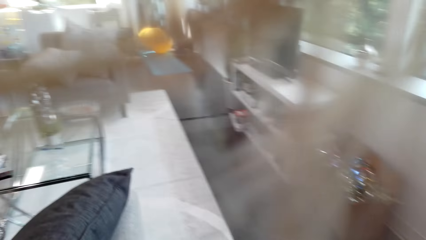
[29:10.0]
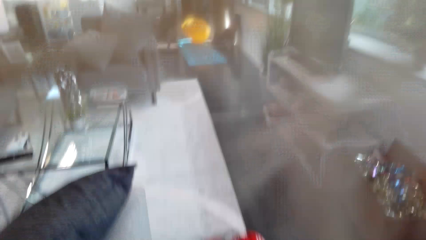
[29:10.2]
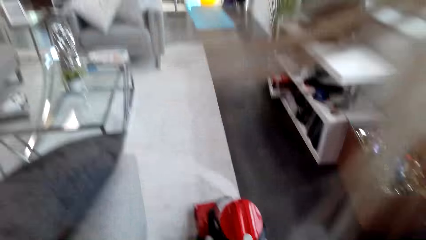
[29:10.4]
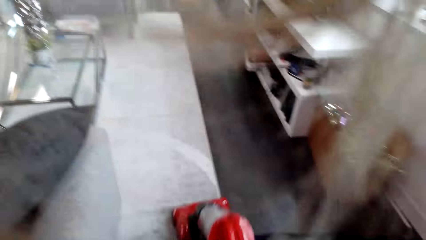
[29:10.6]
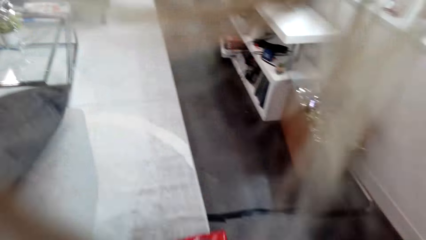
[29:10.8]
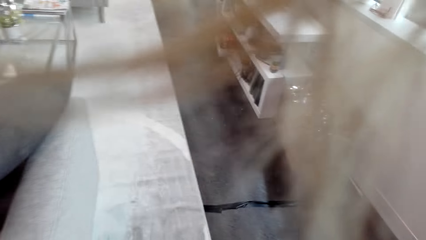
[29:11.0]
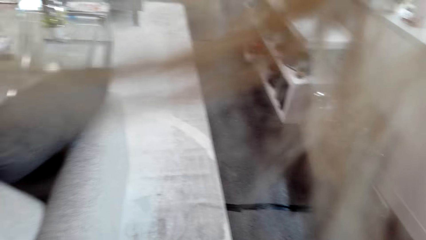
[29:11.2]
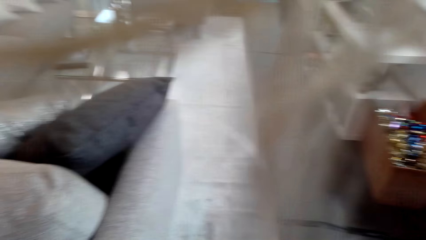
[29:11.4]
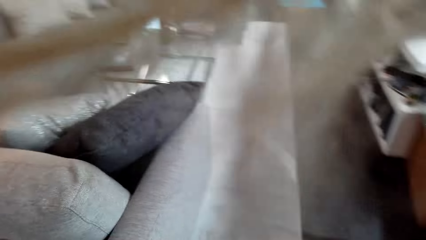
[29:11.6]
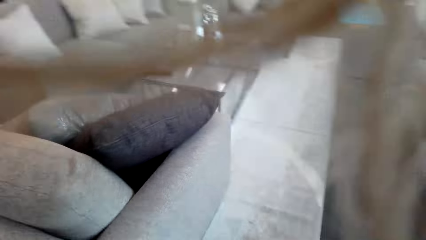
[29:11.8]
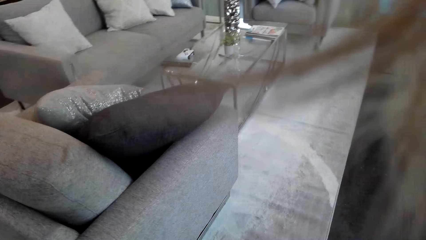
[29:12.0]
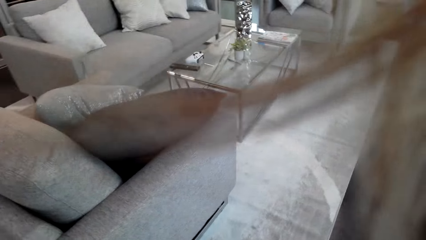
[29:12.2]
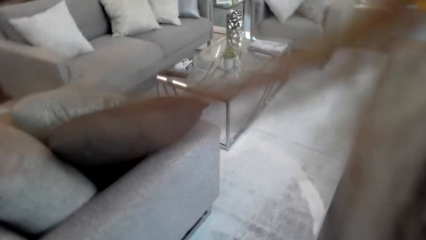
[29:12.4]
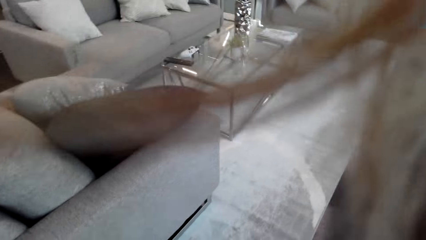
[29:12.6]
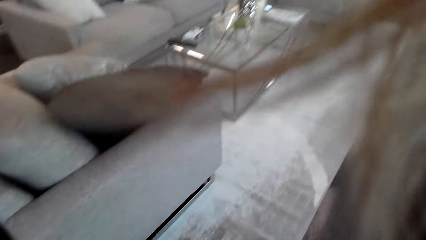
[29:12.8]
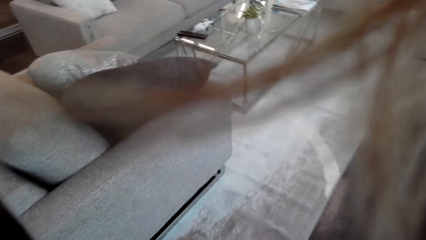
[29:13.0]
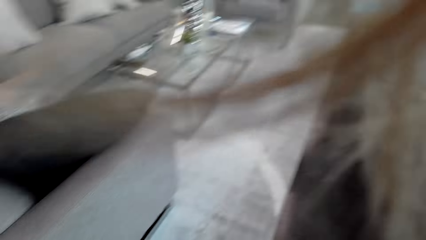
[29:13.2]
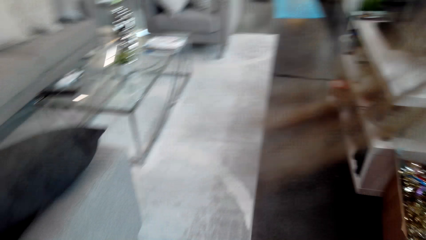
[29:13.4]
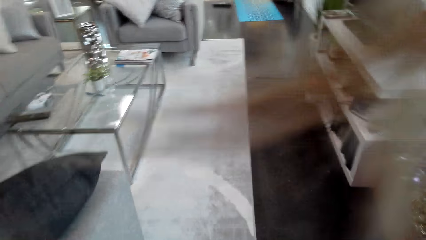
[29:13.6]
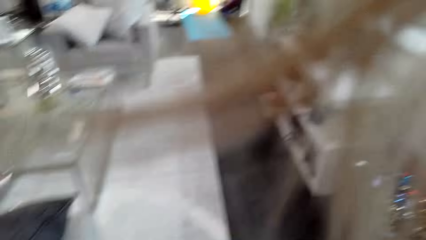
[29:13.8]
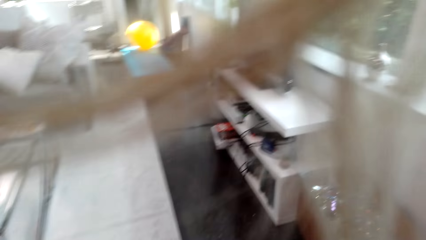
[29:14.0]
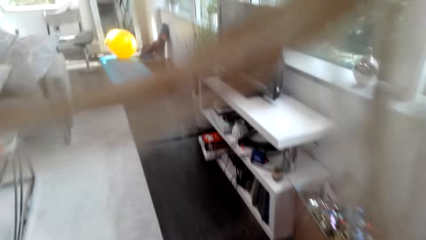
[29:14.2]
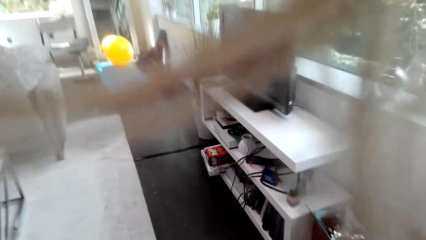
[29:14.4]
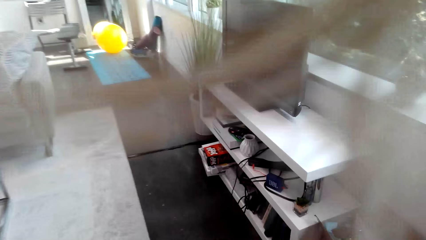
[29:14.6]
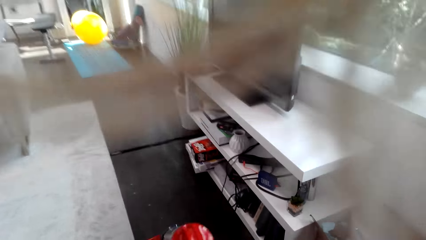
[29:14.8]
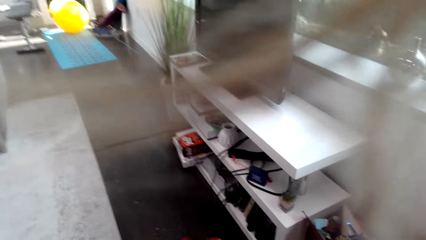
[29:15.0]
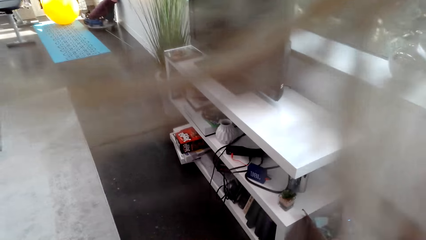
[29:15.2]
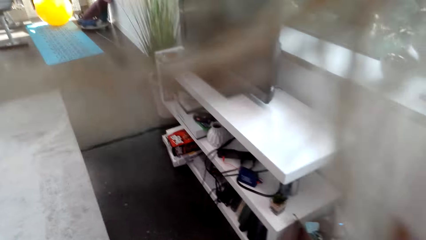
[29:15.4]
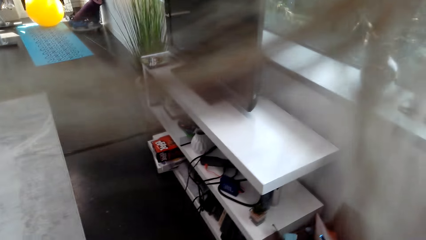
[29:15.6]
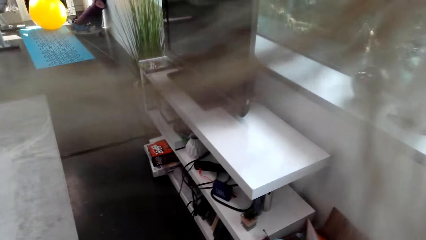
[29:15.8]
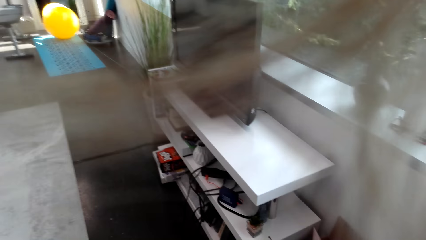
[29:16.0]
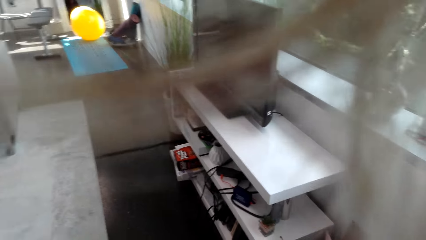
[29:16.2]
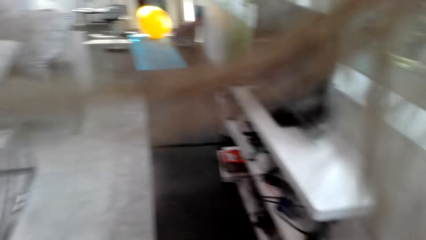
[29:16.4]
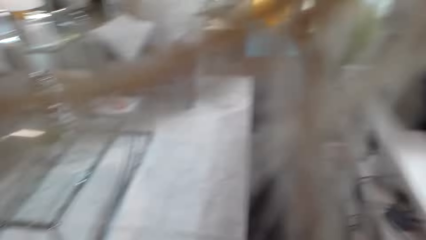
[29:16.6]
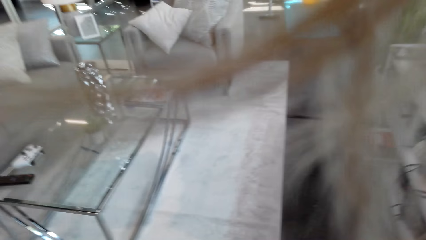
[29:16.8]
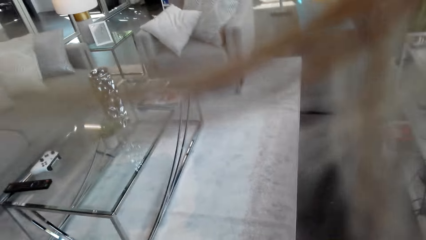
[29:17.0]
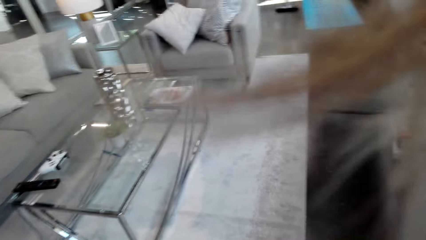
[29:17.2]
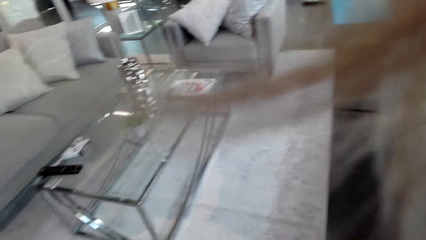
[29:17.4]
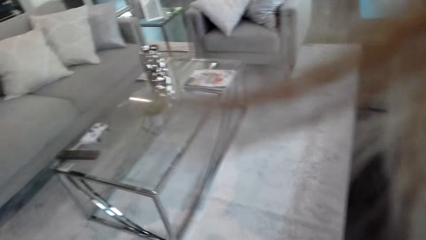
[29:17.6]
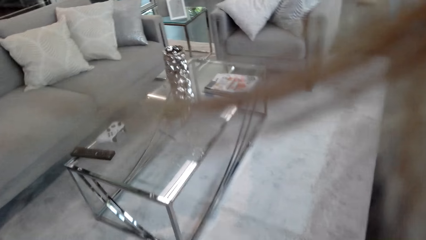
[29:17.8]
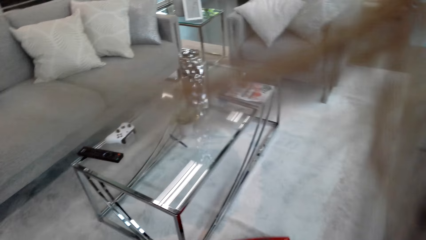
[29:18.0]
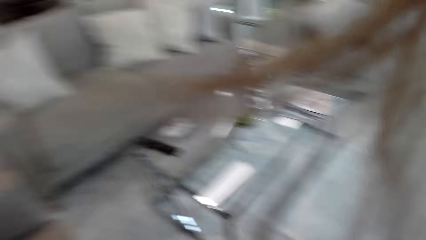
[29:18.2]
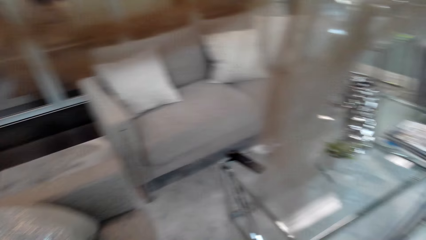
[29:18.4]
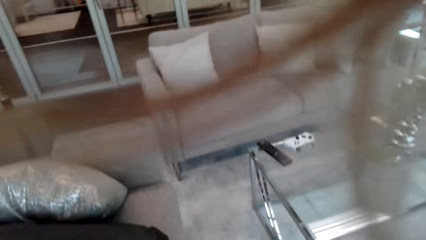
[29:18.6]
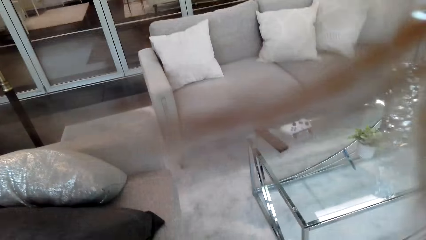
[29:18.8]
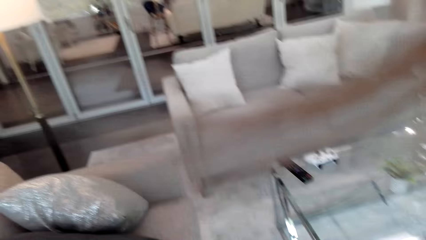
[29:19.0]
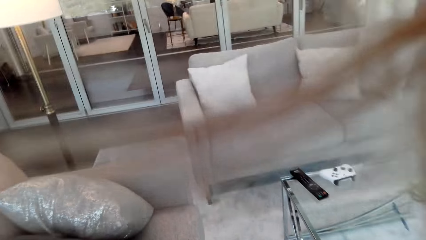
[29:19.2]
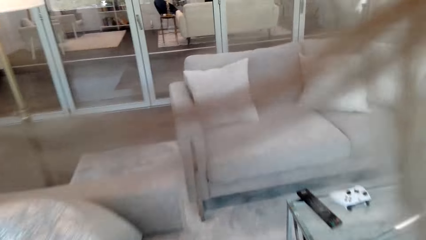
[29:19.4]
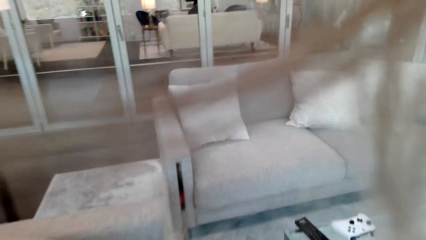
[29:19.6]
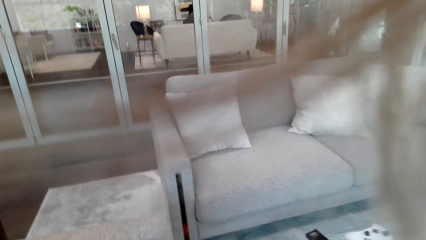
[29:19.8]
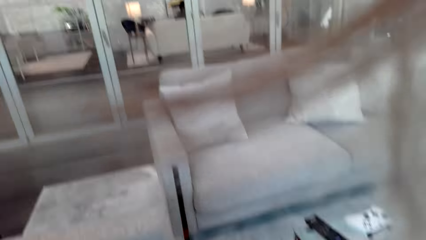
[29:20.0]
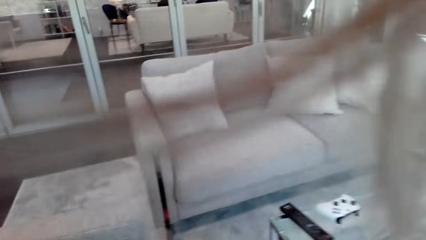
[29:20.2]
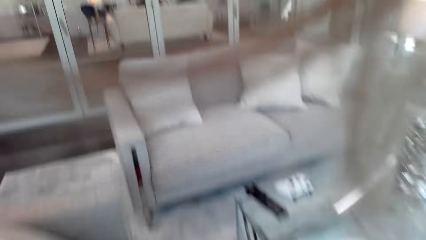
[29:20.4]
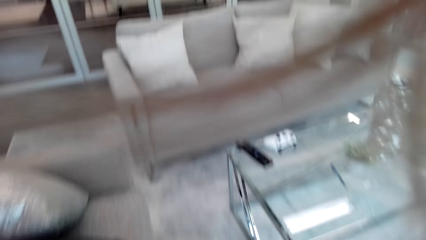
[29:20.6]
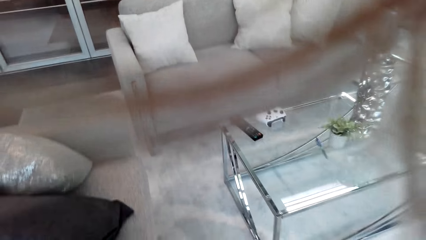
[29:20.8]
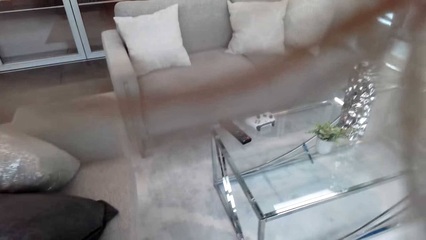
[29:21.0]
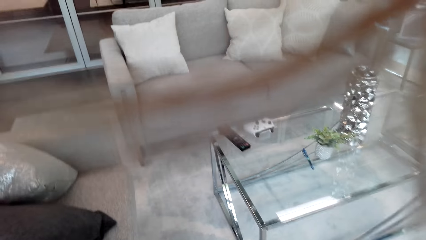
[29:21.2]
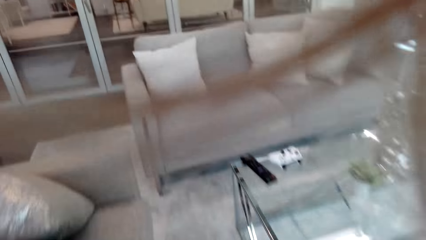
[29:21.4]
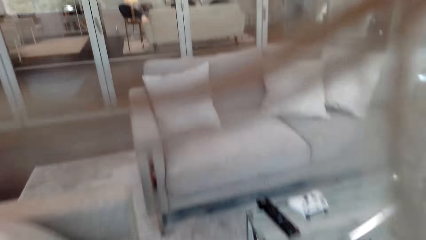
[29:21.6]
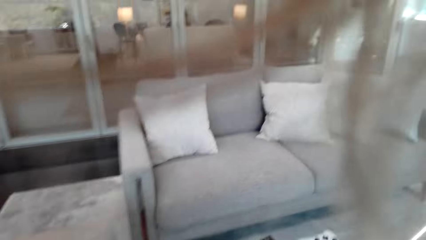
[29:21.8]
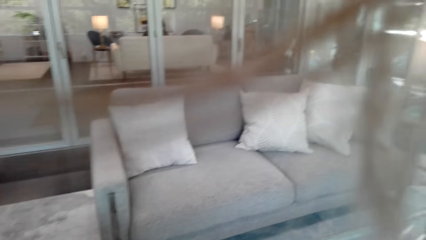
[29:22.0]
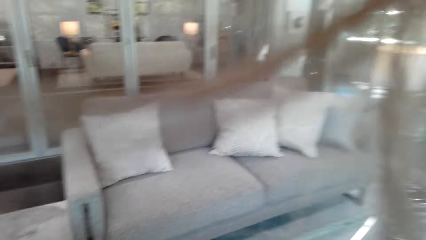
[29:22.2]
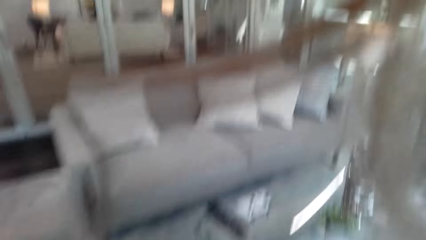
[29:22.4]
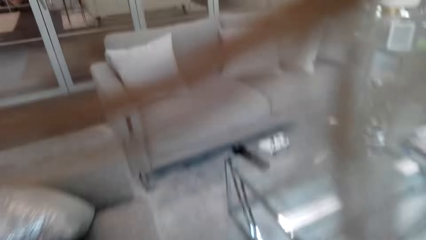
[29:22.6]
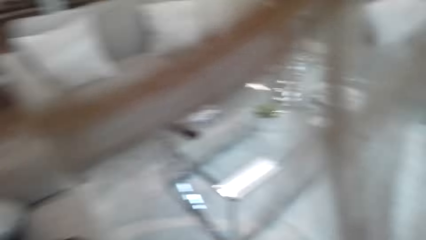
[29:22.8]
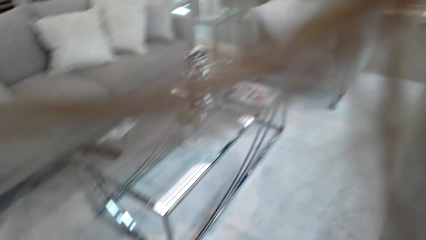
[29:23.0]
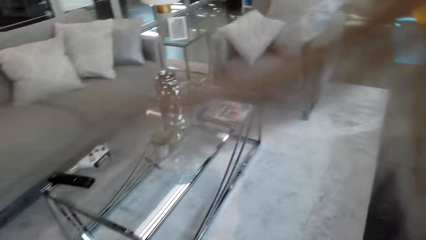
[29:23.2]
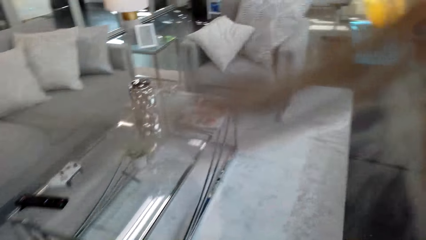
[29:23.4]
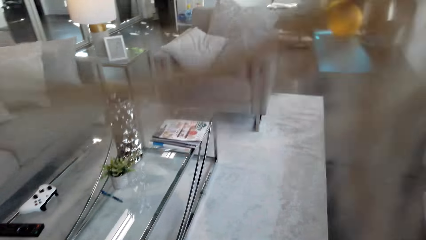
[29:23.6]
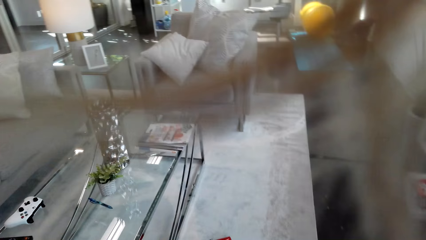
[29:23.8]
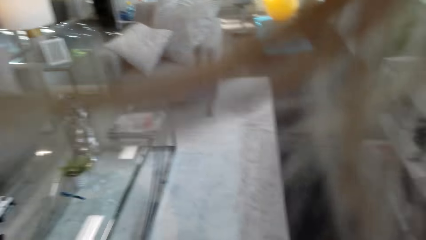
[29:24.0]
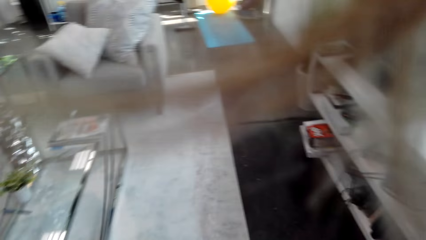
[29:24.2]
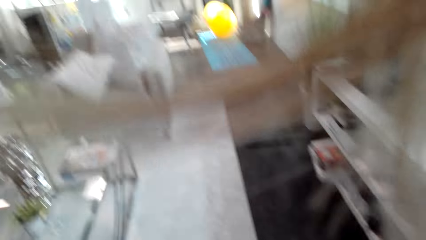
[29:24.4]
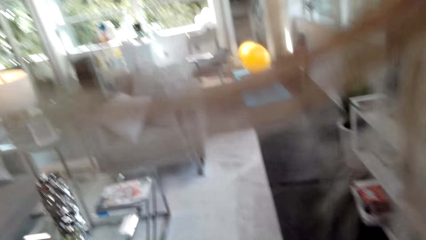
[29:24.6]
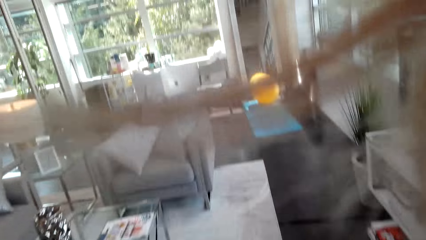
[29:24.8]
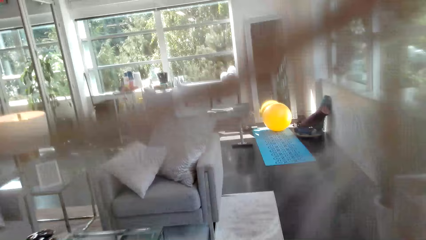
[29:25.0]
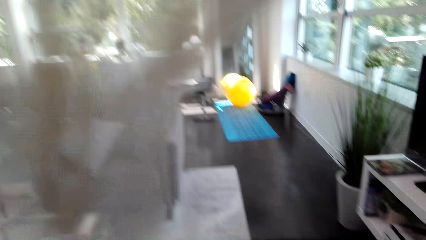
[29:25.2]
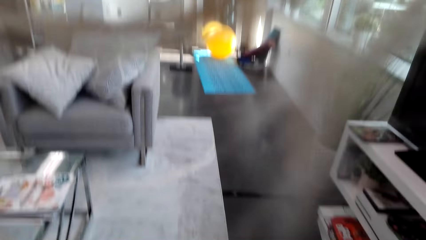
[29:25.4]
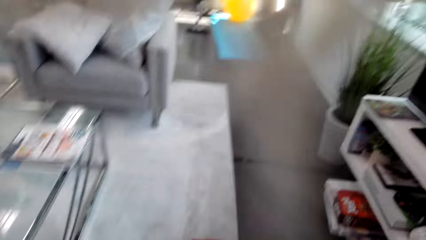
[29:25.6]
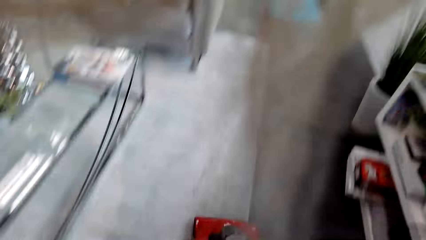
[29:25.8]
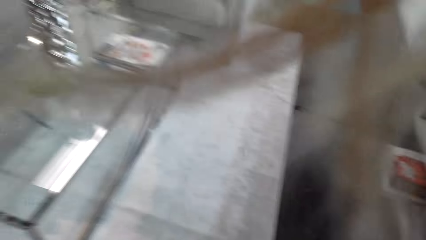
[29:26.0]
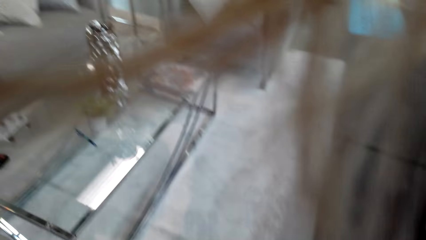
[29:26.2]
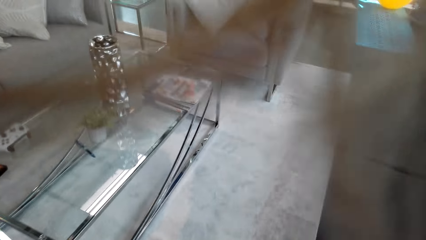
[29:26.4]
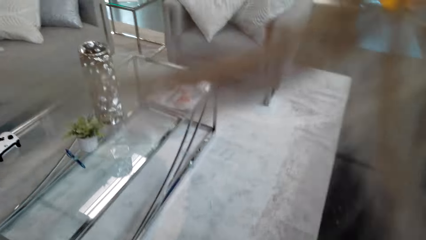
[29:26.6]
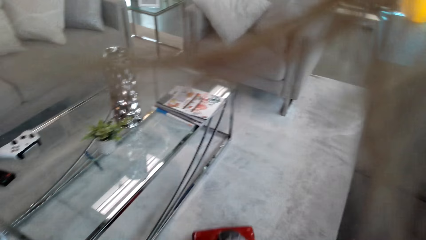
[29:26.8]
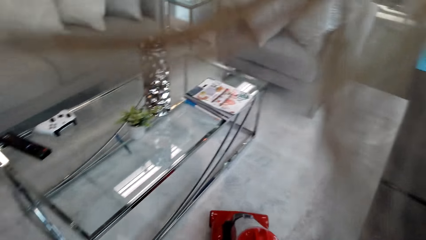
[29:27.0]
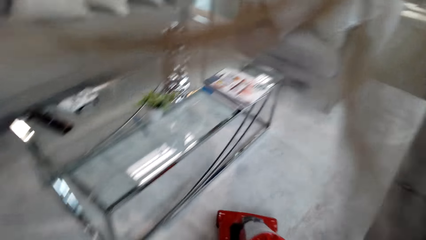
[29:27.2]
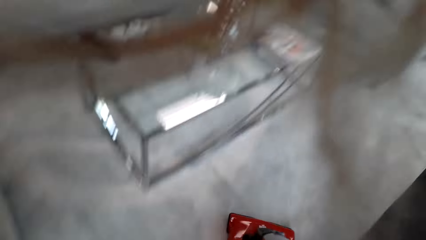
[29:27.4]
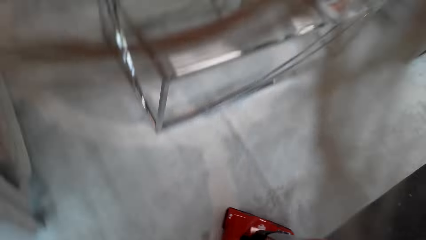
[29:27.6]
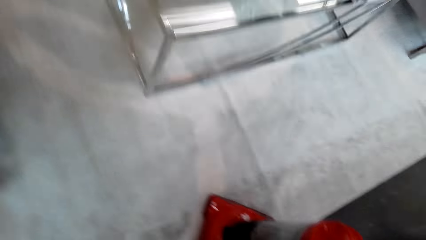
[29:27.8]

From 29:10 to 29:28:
The camera wearer cleans the carpet.
